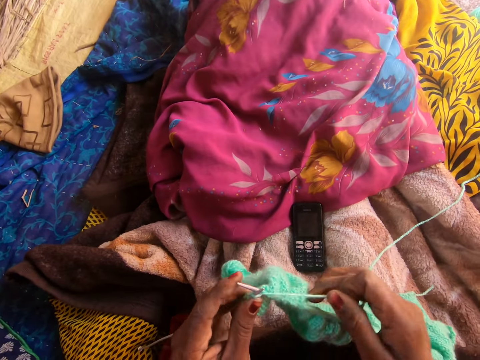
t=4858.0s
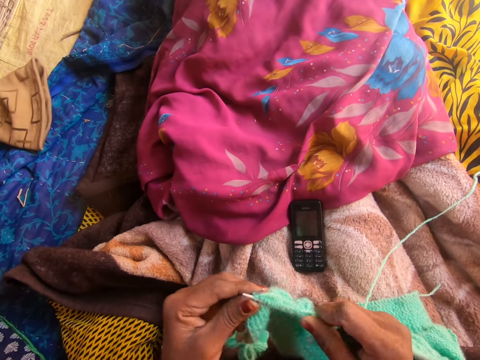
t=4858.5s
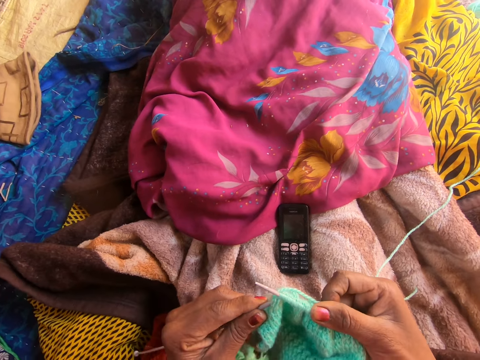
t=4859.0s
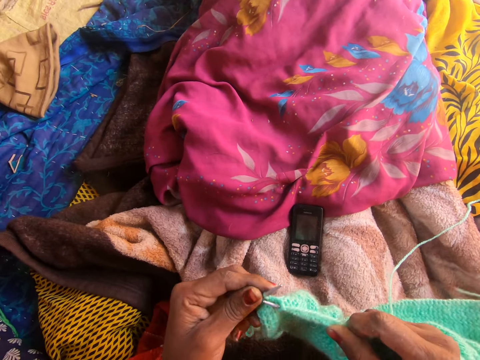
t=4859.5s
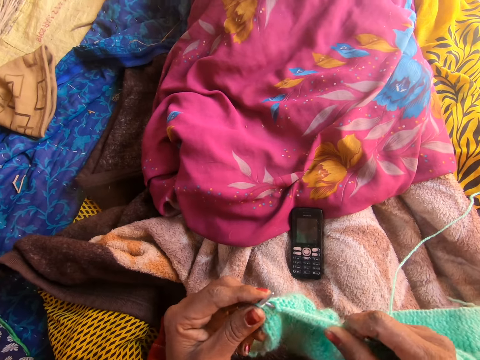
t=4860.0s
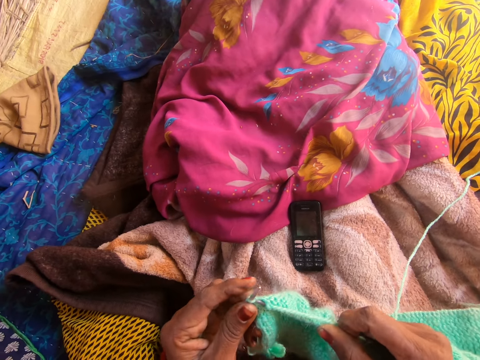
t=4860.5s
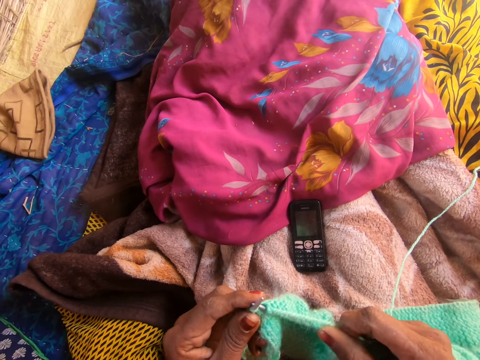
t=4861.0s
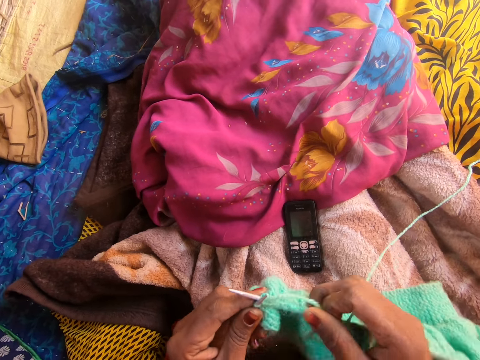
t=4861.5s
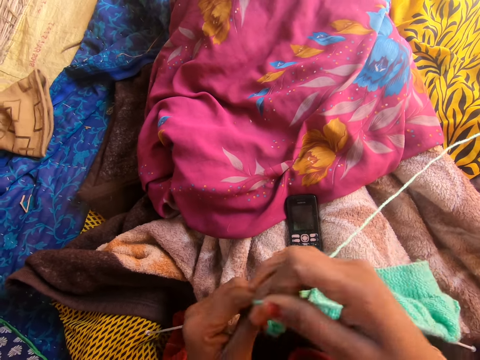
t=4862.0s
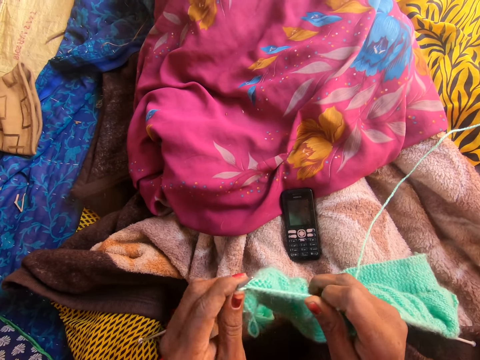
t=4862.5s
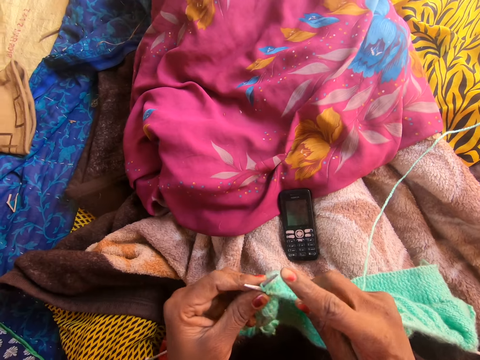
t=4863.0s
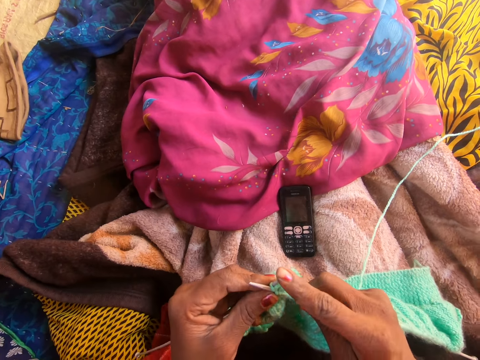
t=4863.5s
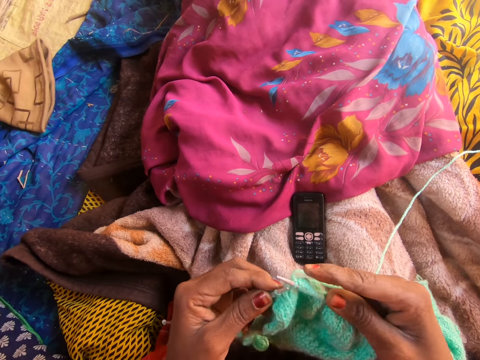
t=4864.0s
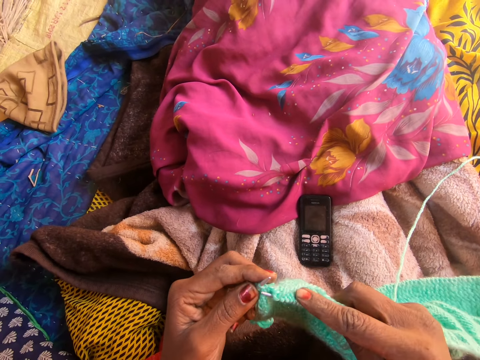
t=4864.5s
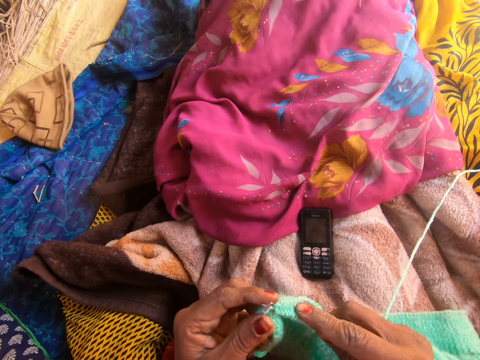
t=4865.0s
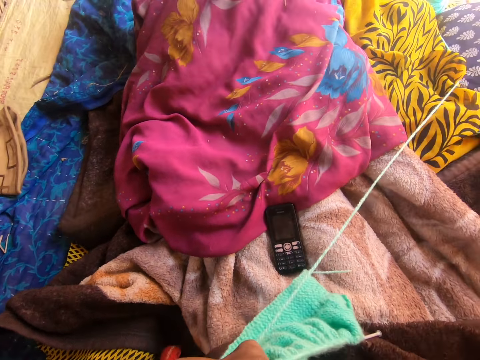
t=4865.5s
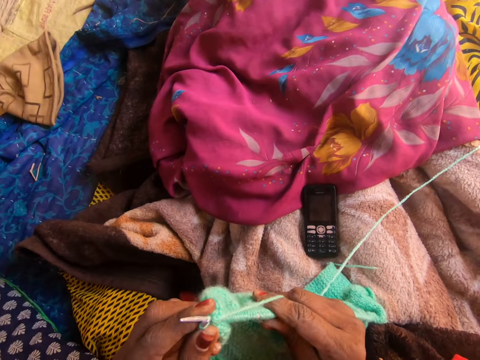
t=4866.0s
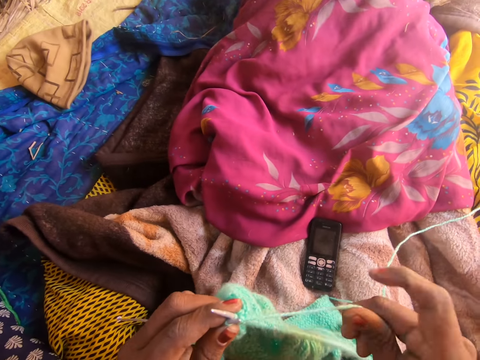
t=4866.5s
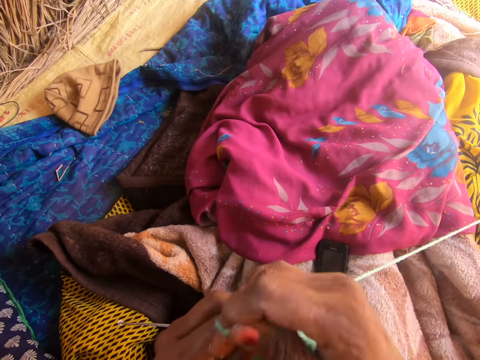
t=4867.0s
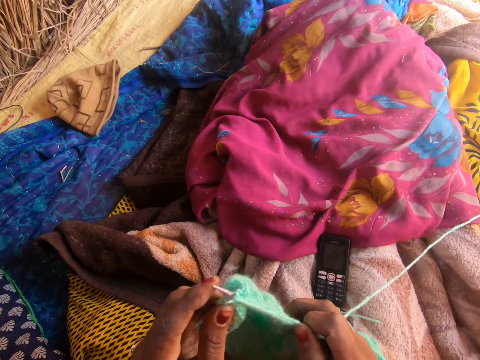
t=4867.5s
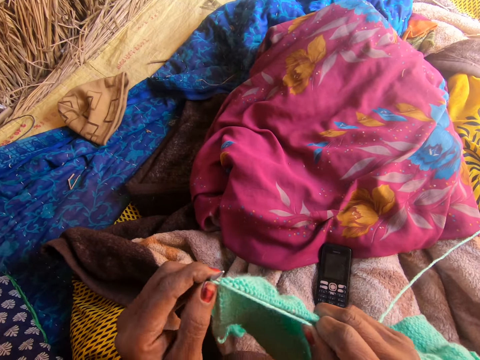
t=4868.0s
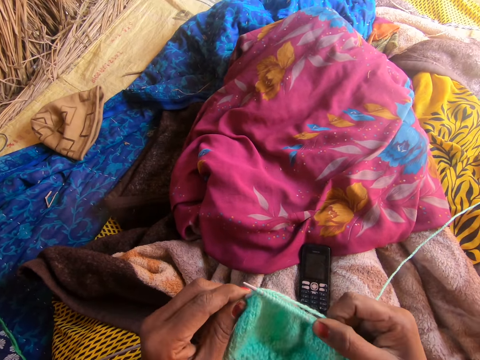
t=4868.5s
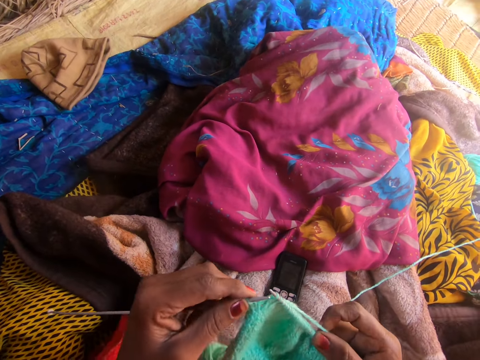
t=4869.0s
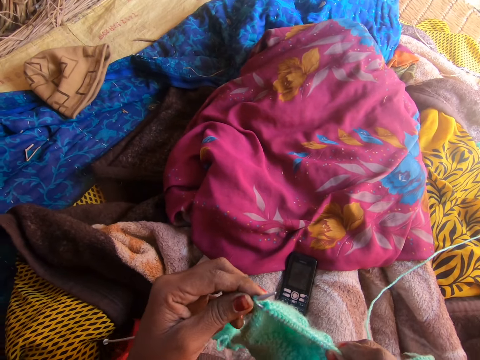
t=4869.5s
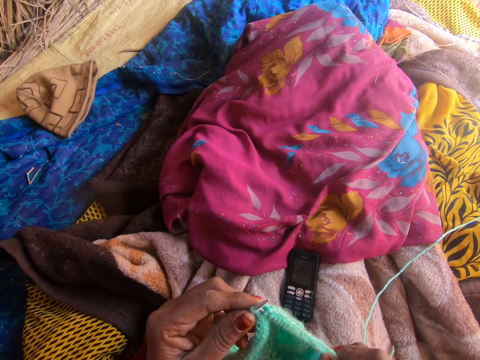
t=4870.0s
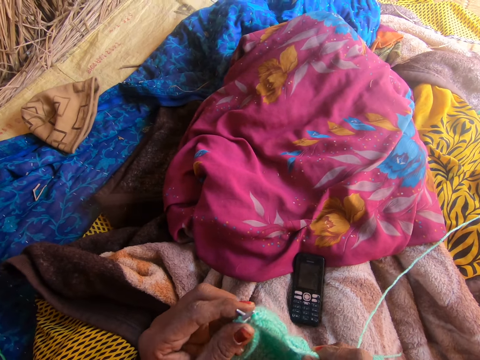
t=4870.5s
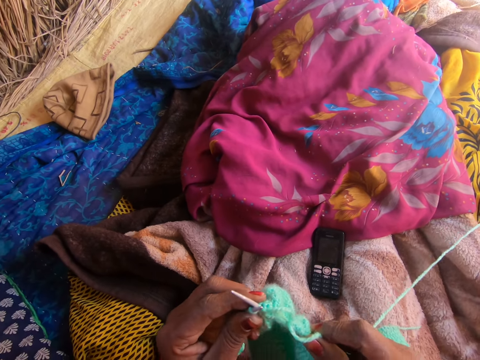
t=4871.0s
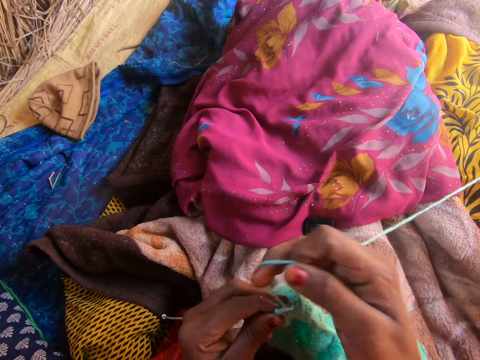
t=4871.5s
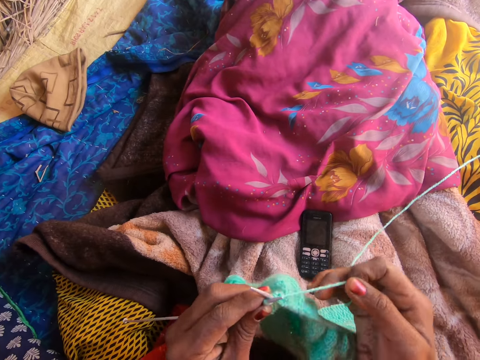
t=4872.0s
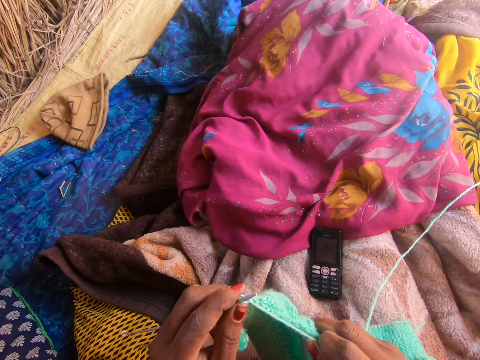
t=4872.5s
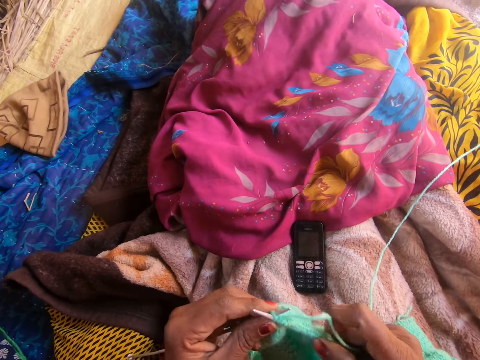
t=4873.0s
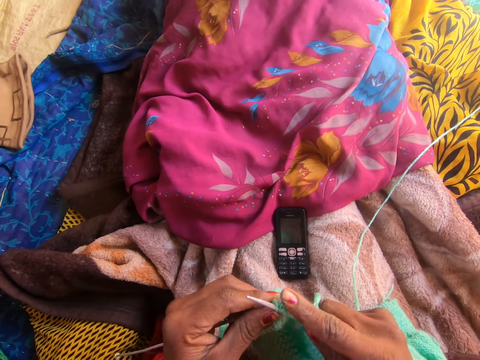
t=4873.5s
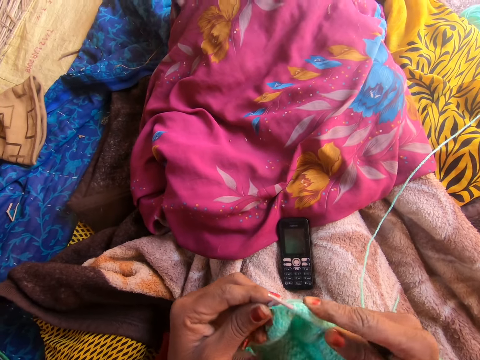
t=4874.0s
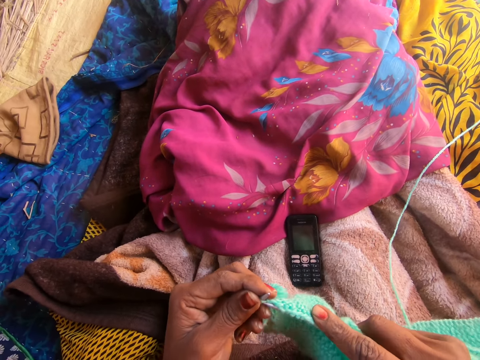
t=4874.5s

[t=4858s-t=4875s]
The camera wearer crochets the fabric. They align the thread. They crochet the fabric. They pull the thread. They align the thread. They crochet the fabric. They align the thread. They crochet the fabric.

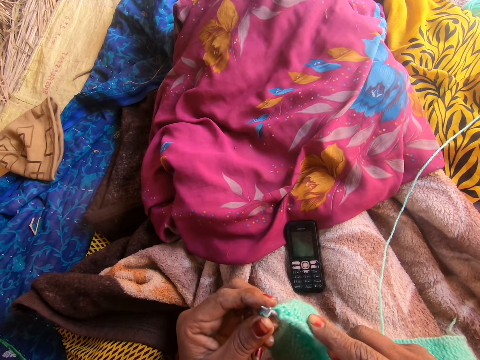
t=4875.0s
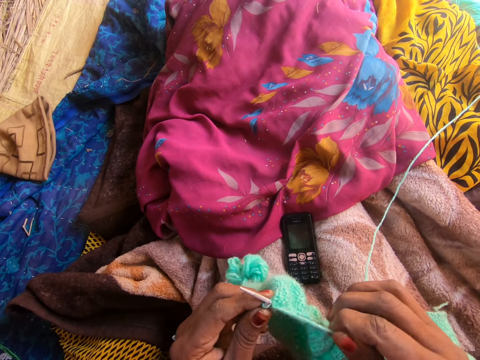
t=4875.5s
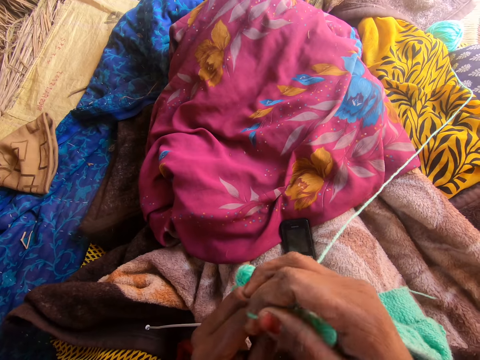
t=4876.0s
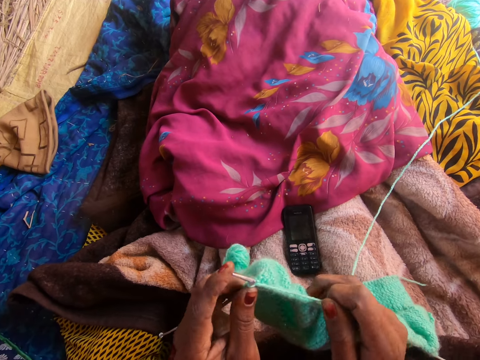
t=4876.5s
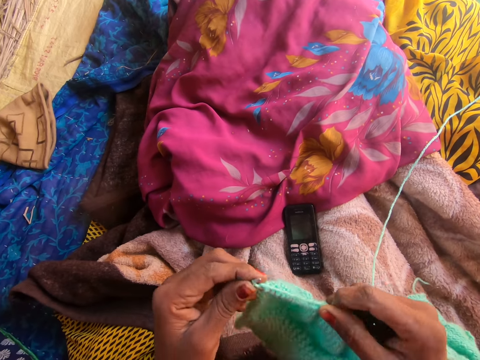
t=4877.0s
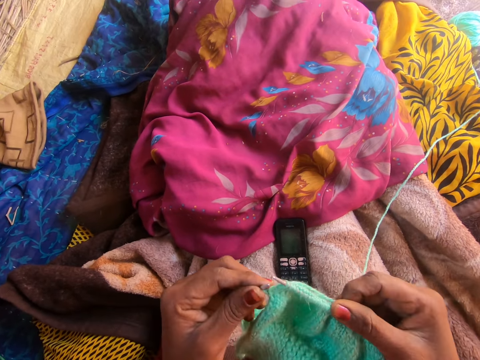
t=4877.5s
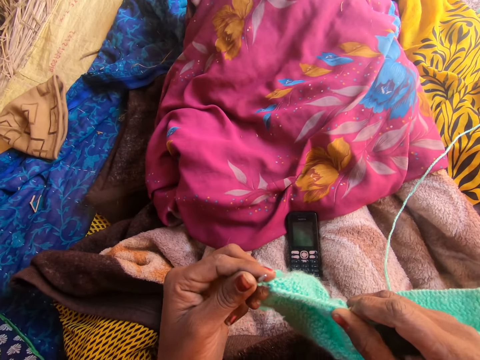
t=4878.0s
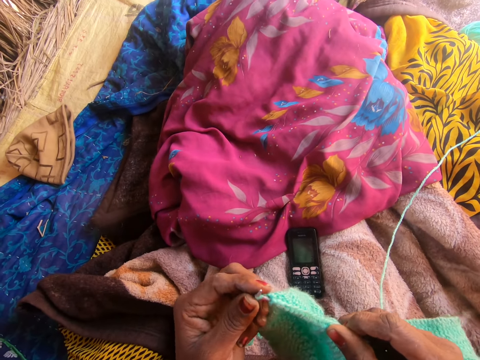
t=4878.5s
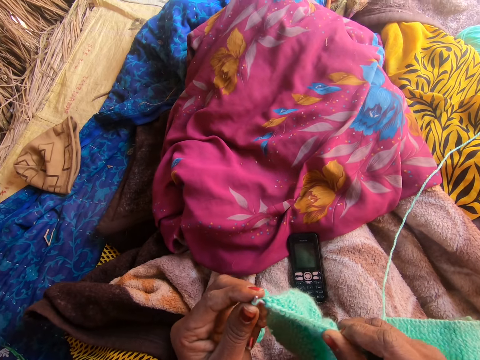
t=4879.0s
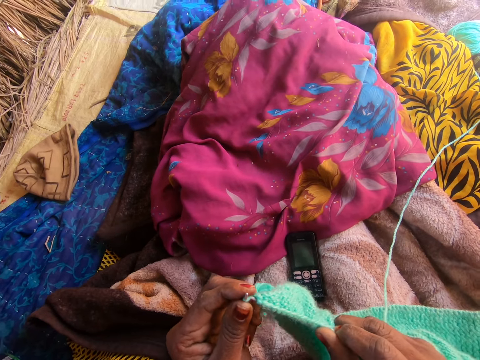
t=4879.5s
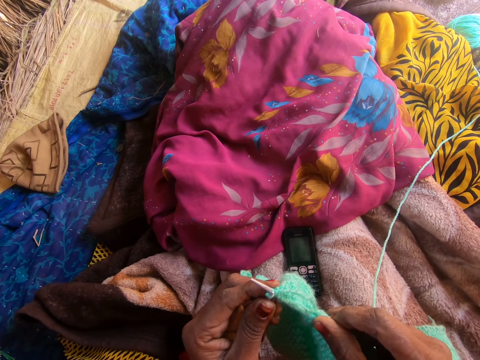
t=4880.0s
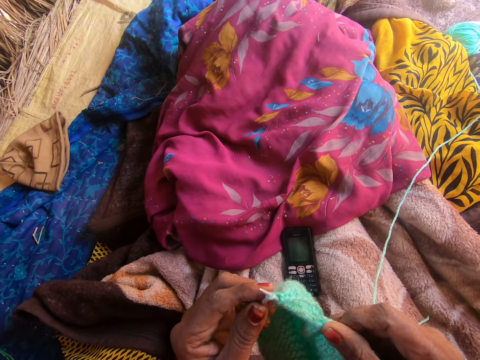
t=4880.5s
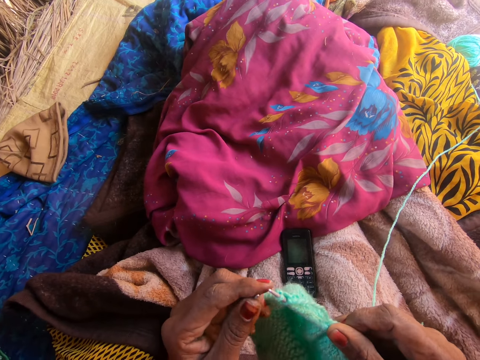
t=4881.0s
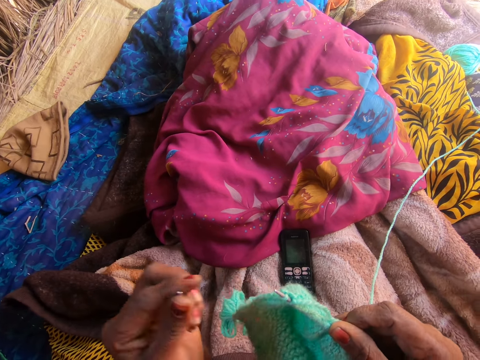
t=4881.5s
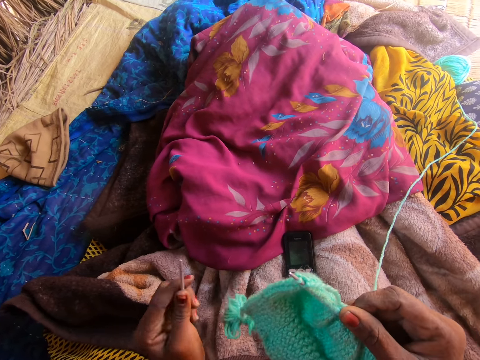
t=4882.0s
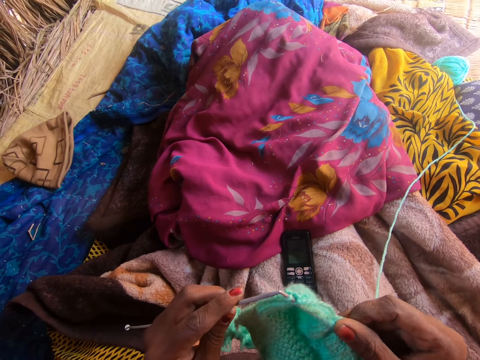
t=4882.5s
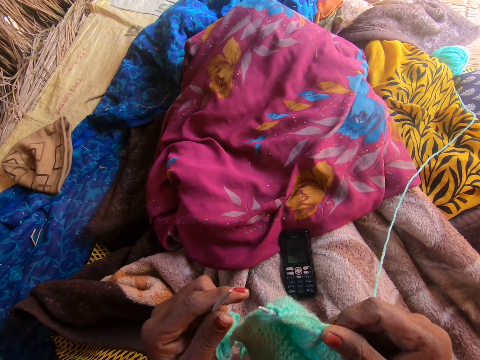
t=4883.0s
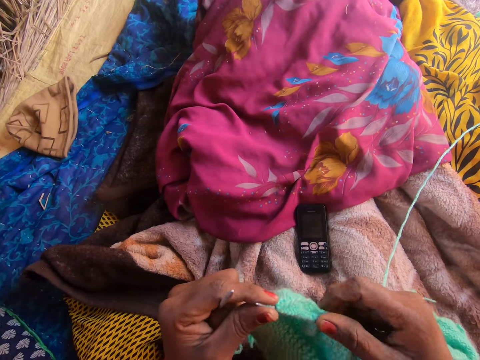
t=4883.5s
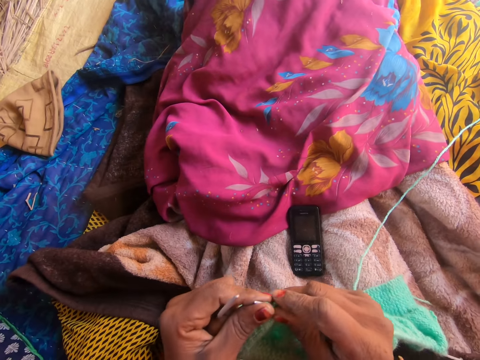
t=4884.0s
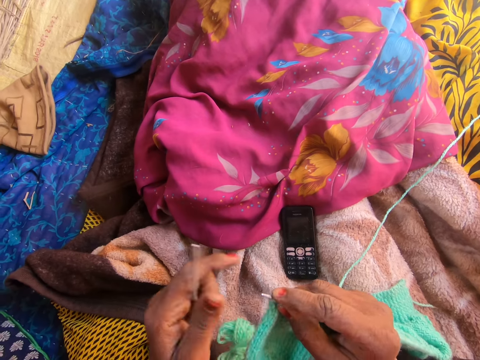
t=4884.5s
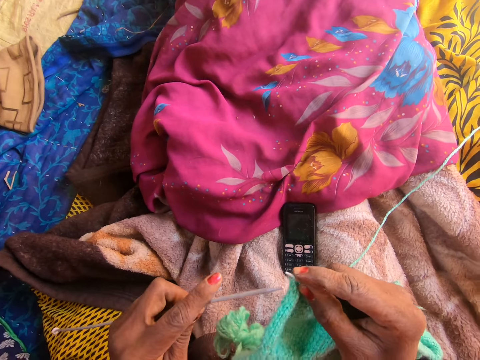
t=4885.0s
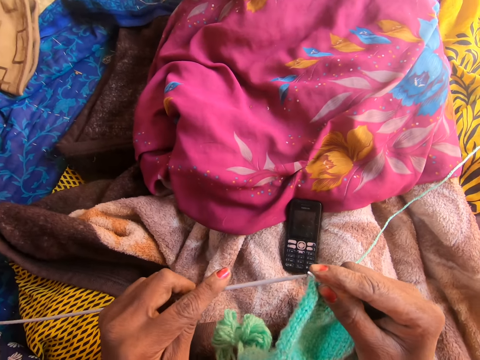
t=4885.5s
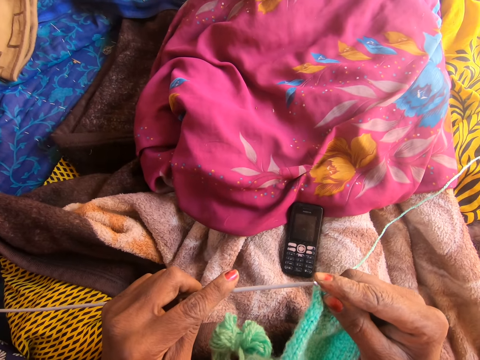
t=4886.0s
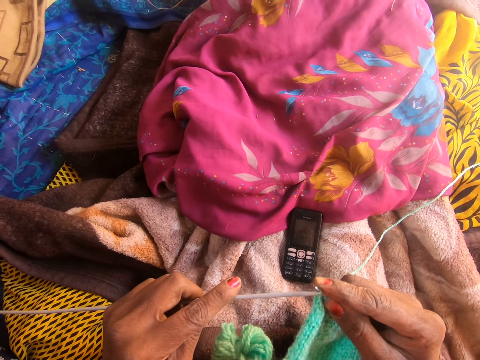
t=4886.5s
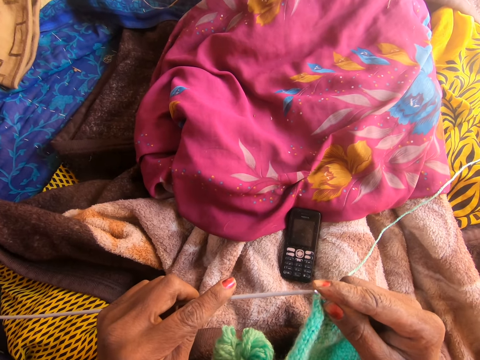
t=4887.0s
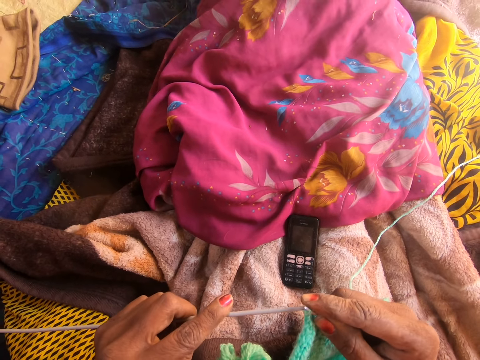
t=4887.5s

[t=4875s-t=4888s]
The camera wearer aligns the thread. They crochet the fabric. They hold the crochet hook. They fit the crochet hook in the hand. They fit the fabric in the crochet hook. They put the crochet hook in the fabric.
